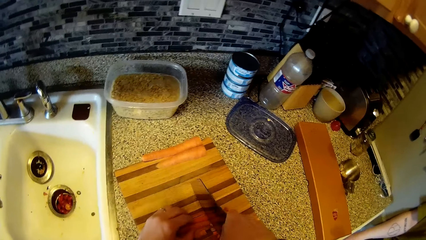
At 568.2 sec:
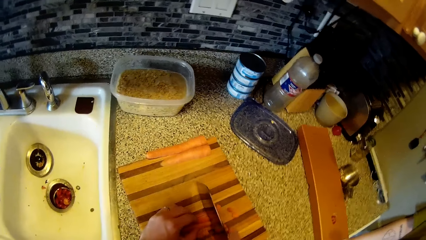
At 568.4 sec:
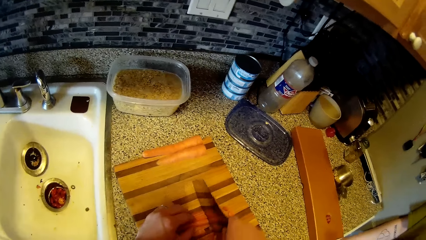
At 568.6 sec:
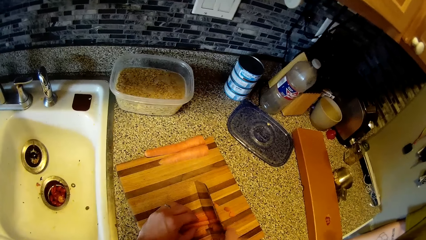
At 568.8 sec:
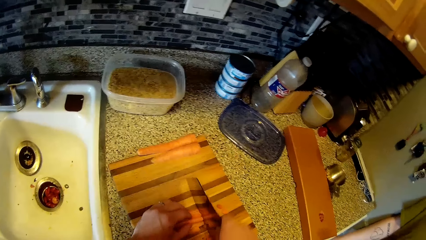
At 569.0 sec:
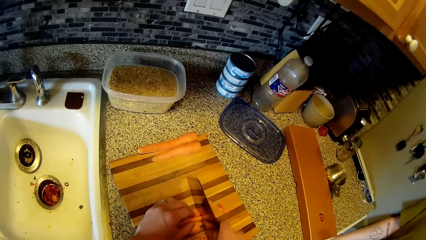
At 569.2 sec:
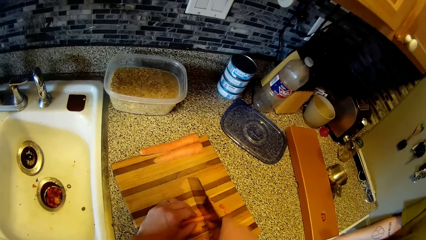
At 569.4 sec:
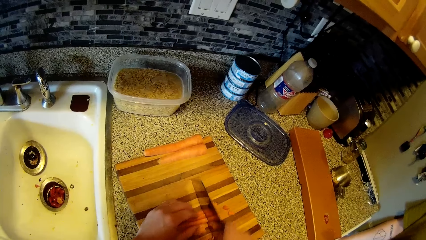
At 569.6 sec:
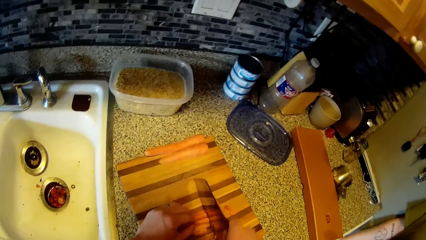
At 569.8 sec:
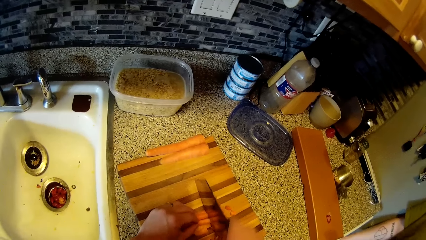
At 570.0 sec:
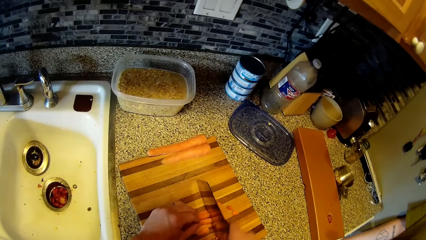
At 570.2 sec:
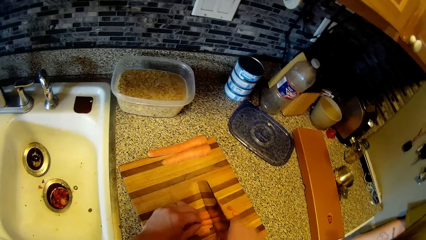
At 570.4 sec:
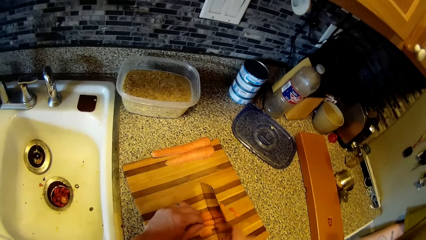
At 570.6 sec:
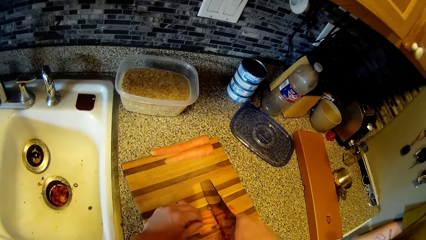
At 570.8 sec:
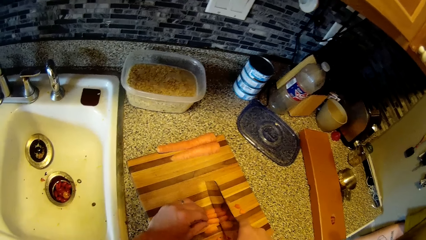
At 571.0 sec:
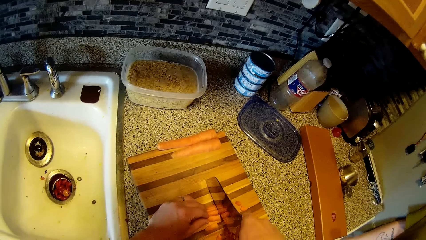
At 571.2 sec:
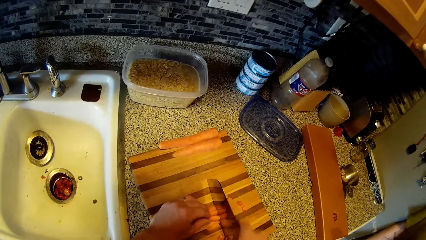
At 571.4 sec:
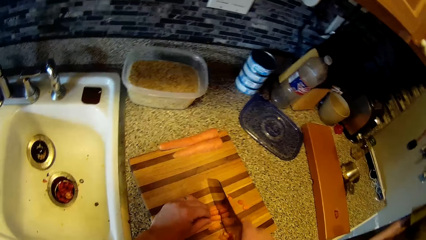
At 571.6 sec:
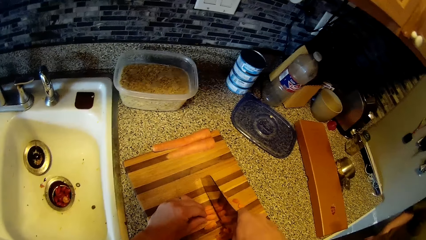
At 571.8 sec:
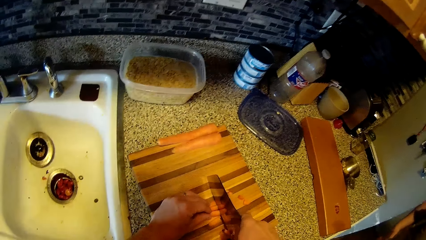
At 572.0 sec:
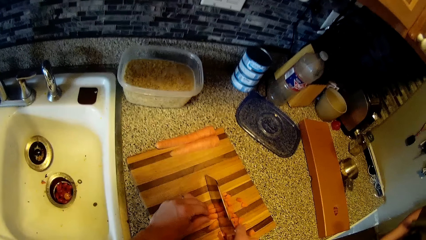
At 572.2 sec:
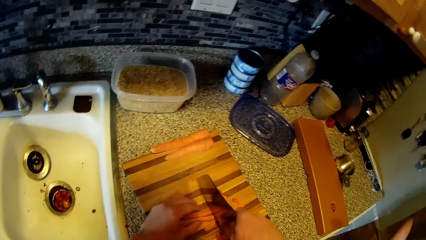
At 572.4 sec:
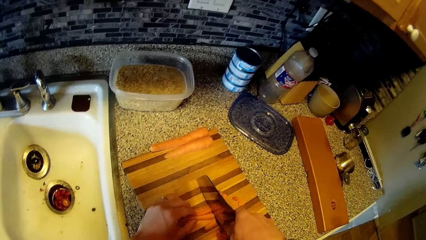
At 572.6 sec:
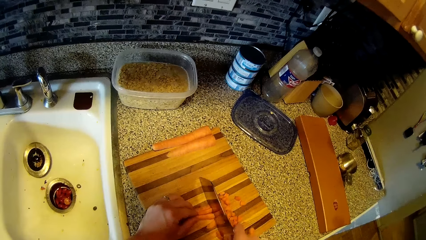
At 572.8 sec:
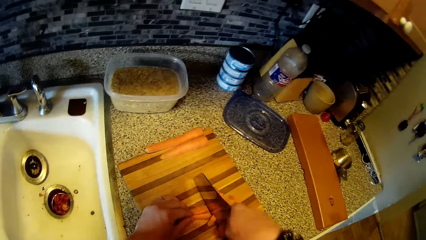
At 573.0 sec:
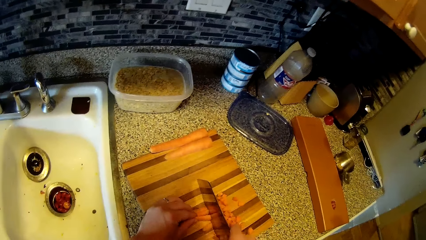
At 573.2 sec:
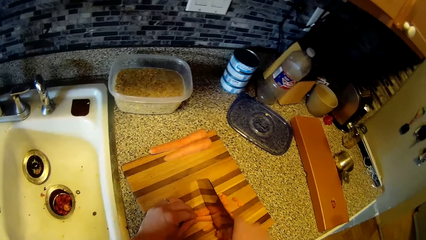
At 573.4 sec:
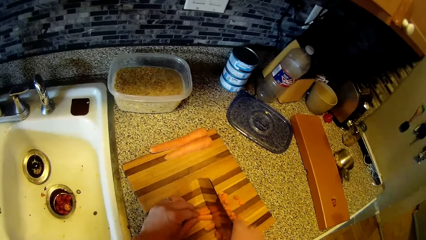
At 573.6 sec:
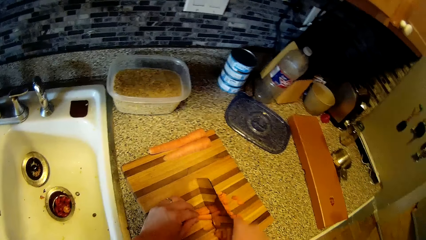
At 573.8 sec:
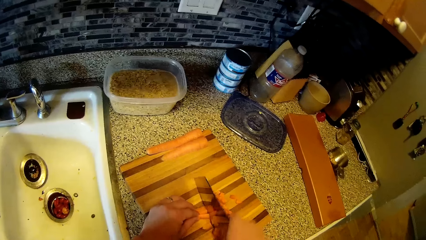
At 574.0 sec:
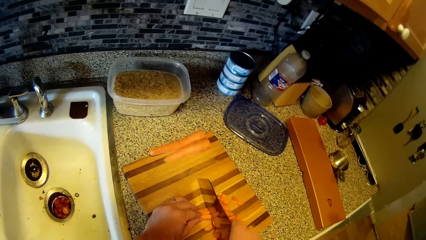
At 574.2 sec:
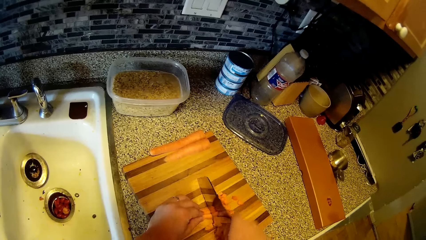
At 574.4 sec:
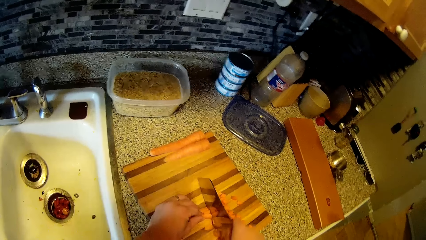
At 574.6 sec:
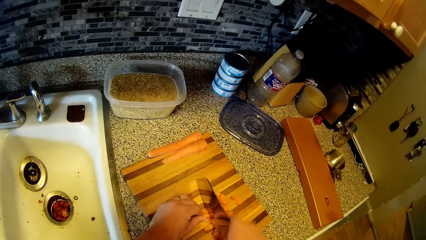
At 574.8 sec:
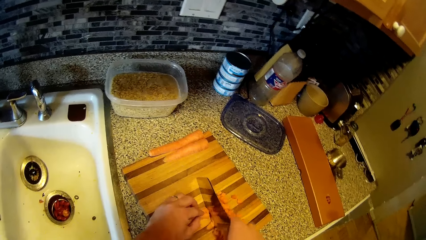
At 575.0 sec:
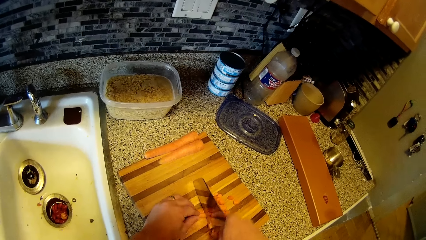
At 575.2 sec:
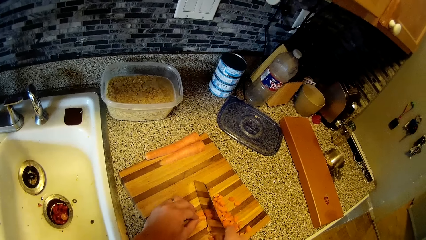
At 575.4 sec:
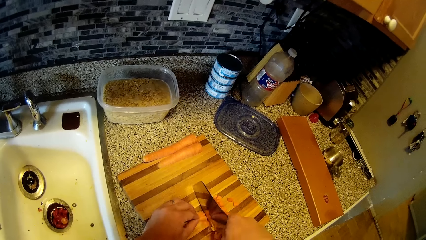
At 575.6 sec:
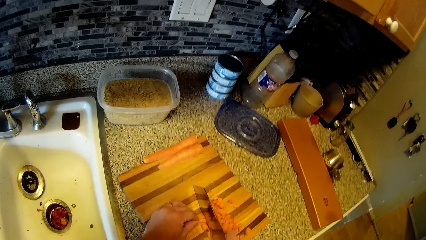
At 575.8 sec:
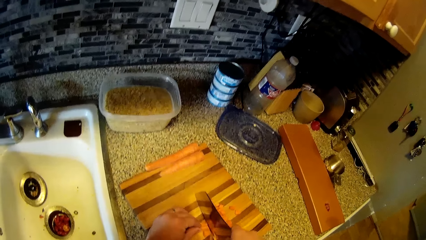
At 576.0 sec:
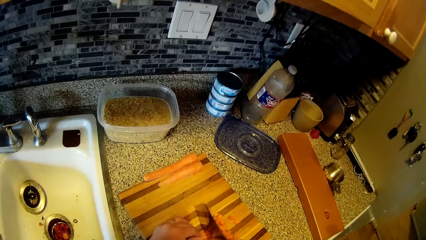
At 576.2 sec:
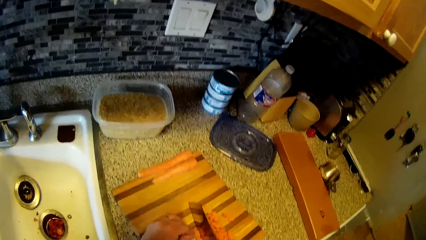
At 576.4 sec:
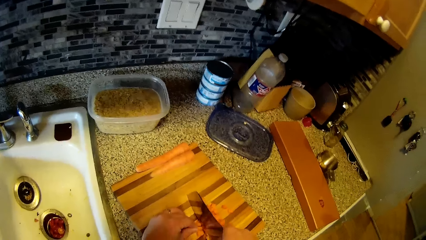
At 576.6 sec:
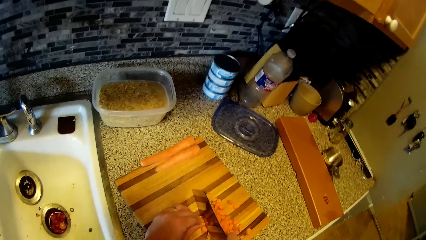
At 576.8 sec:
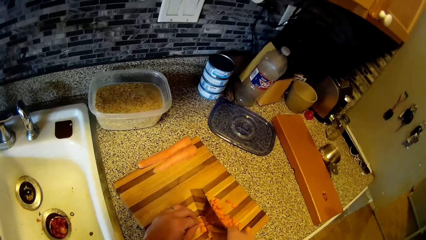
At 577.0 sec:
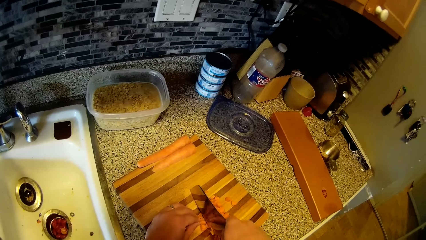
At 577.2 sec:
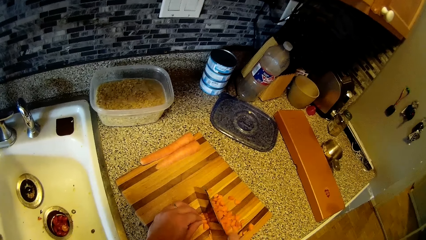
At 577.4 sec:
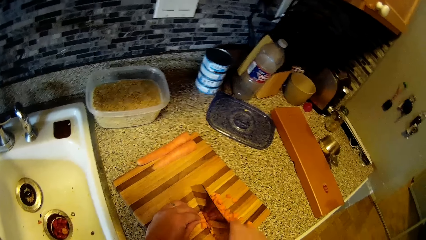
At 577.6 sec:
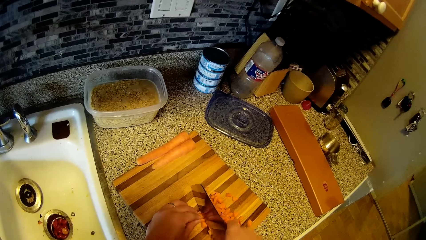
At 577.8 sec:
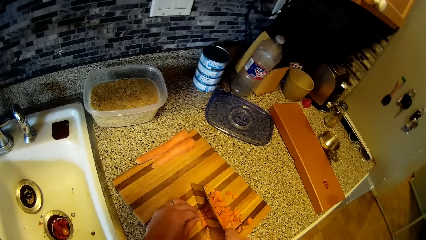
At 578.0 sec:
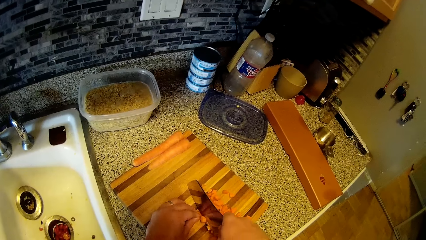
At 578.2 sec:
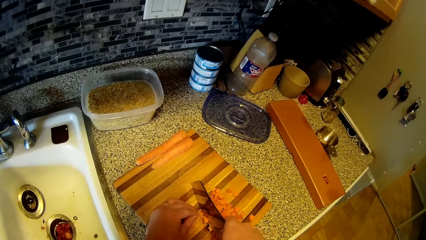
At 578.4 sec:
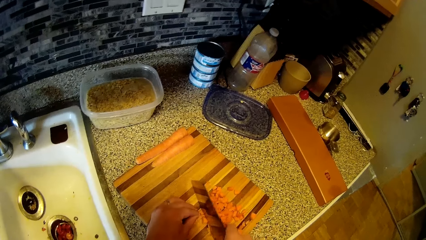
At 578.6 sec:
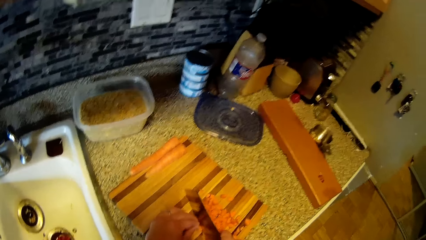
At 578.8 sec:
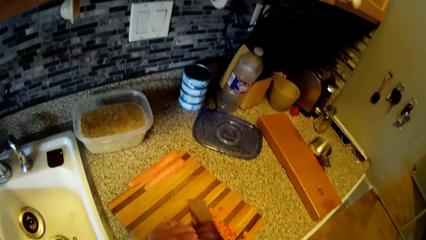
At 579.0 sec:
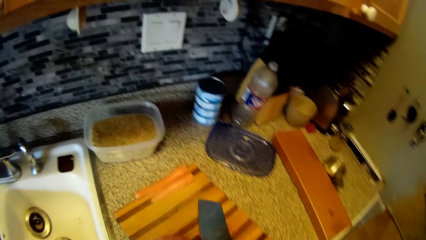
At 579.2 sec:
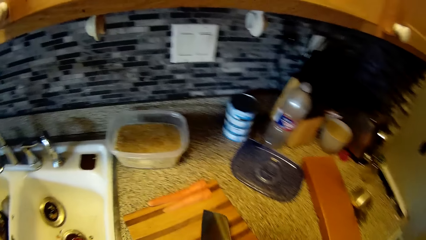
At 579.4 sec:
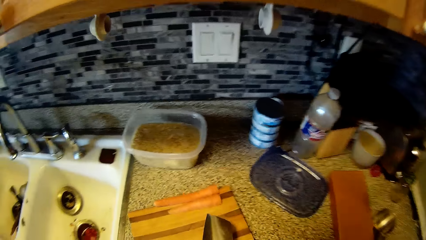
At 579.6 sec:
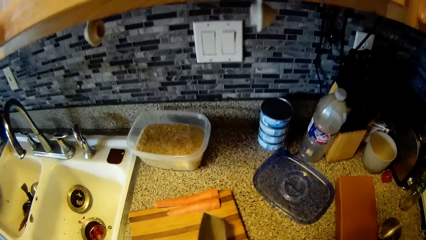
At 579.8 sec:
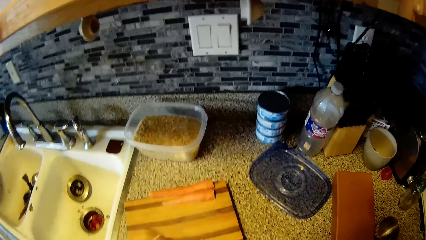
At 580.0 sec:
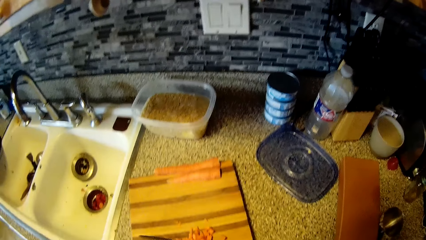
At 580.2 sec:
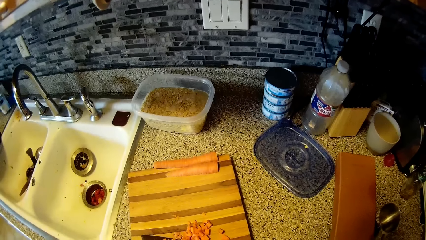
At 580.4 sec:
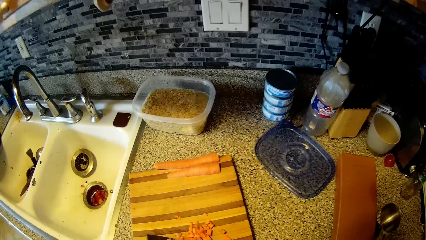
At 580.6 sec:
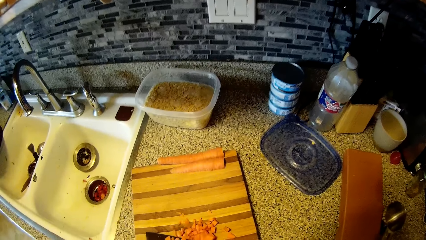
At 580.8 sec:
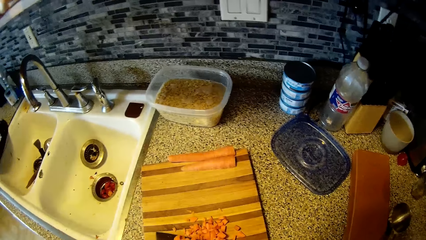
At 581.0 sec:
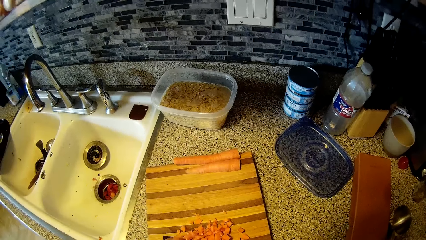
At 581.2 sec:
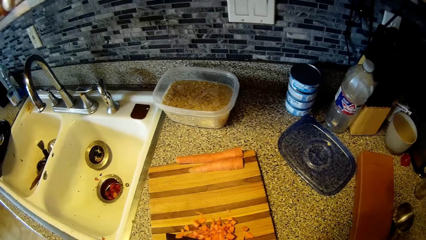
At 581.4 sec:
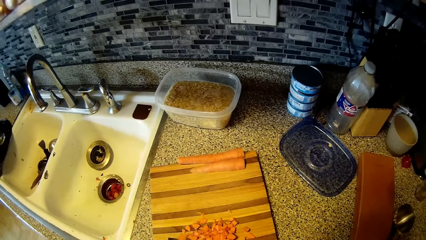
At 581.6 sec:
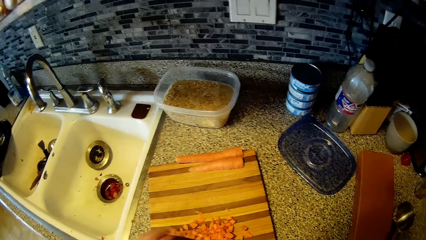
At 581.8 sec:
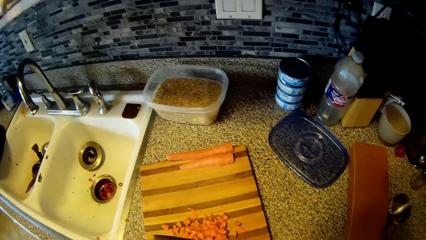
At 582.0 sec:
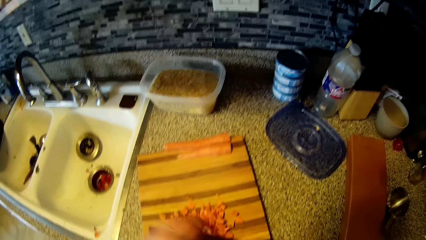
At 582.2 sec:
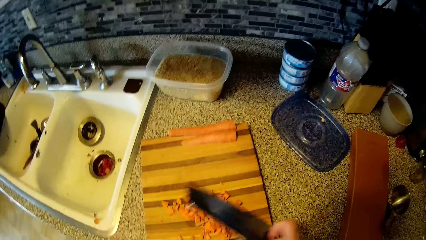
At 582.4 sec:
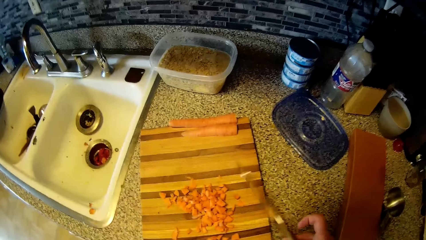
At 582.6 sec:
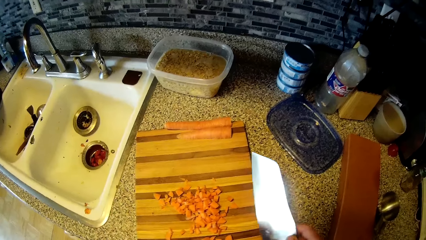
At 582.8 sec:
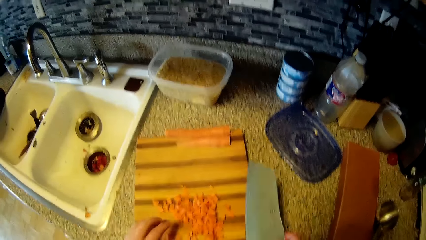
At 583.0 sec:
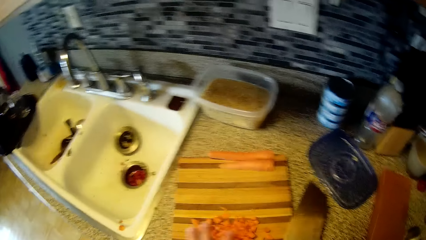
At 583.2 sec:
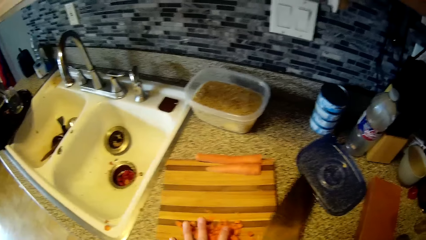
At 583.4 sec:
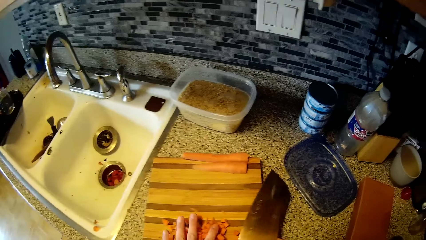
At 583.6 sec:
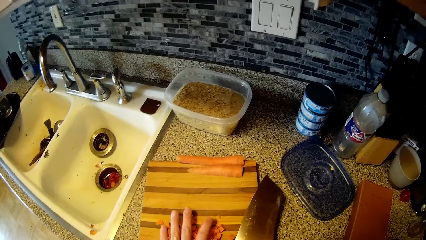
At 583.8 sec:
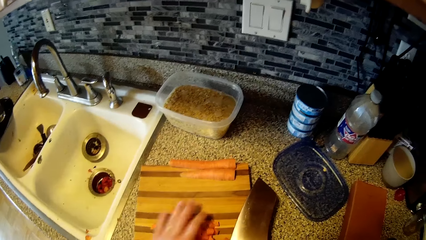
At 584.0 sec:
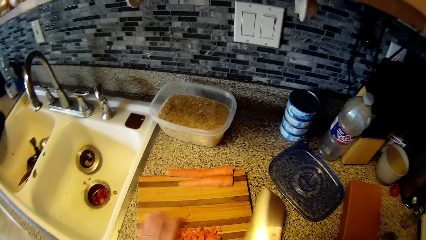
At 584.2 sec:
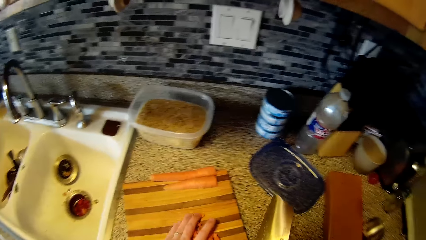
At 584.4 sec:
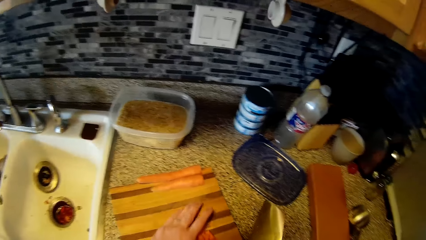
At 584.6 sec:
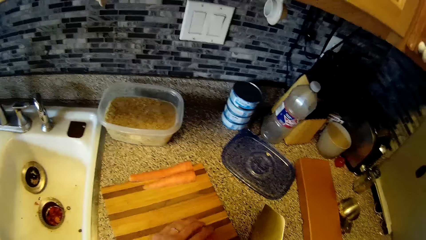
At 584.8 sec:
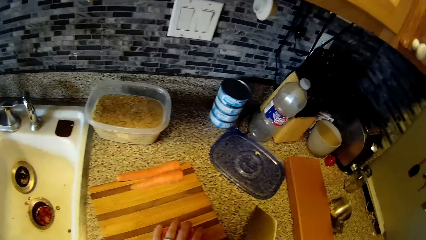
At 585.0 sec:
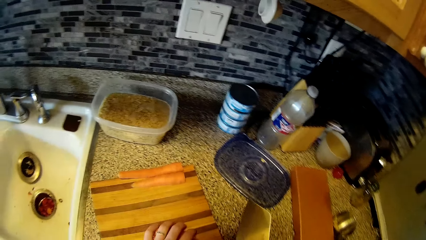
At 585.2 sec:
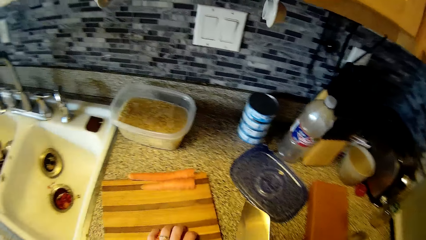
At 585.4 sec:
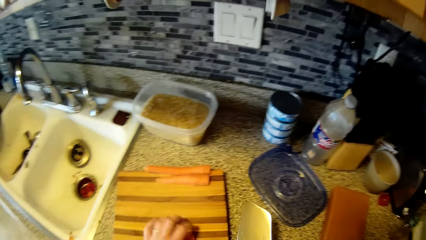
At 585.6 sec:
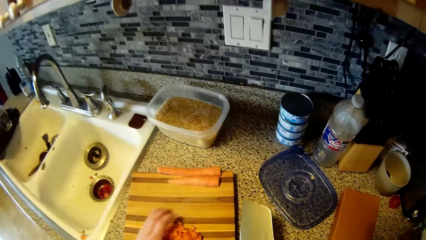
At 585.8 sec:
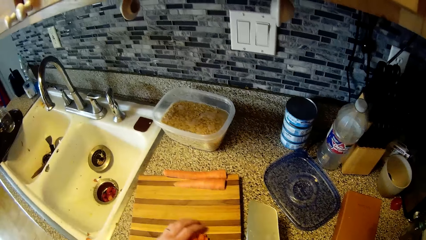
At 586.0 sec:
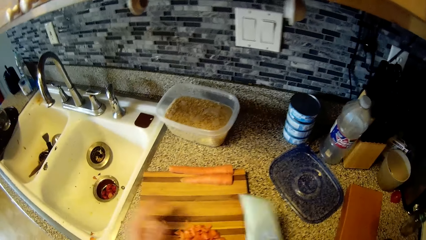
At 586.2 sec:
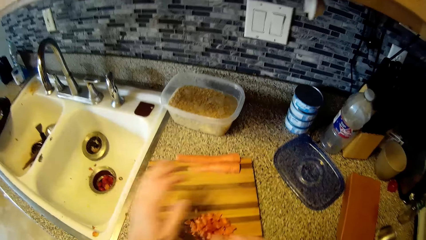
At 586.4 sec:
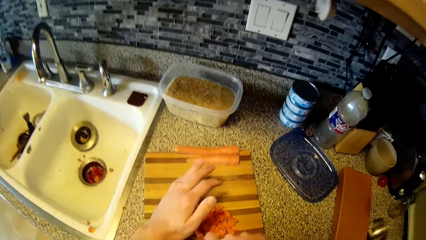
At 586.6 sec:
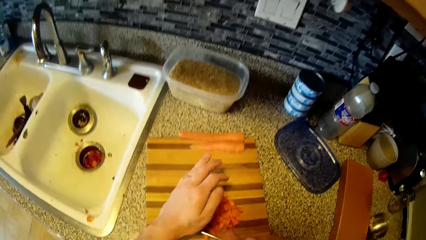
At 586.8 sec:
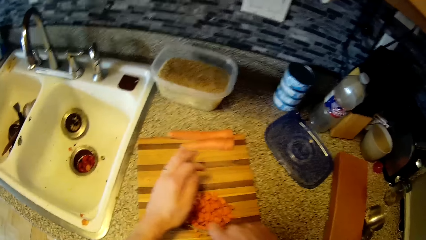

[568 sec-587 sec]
The camera wearer converses with the woman. She chops carrots. The woman interacts with the camera wearer. The camera wearer gathers the carrots together with her left hand on the chopping board.
